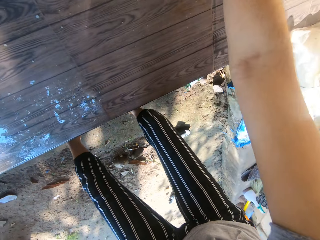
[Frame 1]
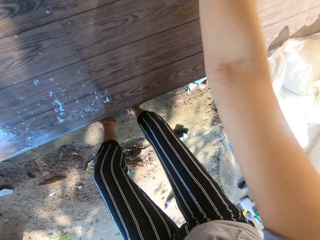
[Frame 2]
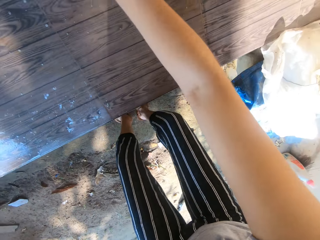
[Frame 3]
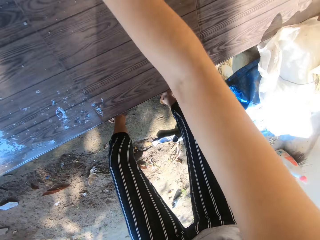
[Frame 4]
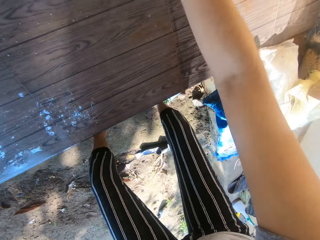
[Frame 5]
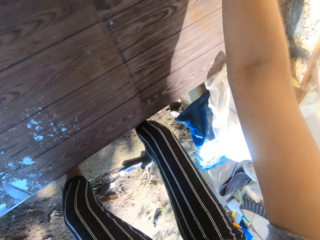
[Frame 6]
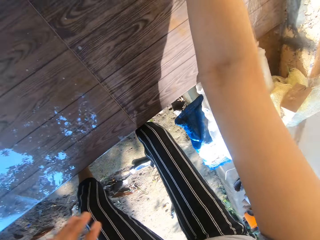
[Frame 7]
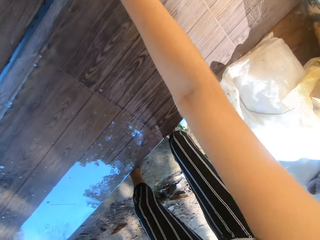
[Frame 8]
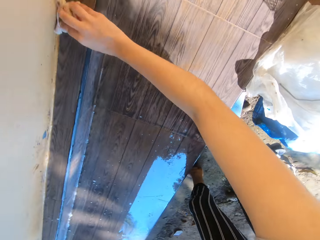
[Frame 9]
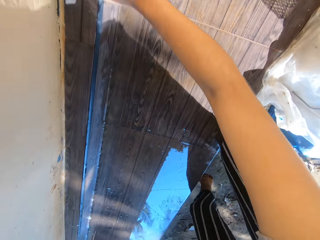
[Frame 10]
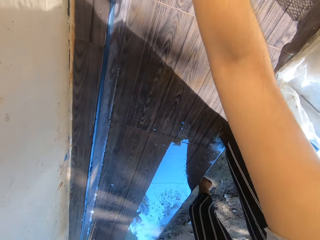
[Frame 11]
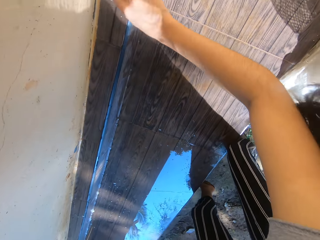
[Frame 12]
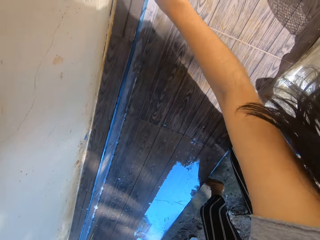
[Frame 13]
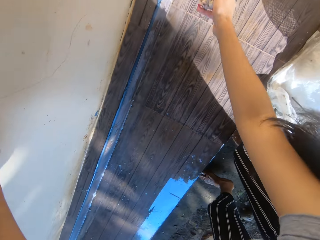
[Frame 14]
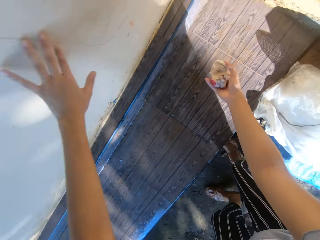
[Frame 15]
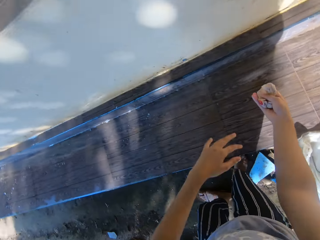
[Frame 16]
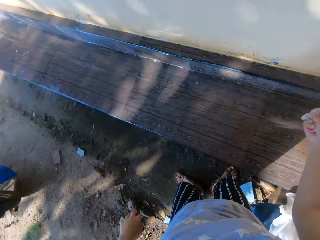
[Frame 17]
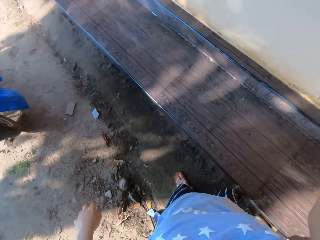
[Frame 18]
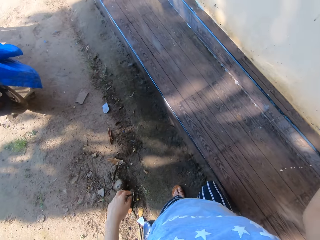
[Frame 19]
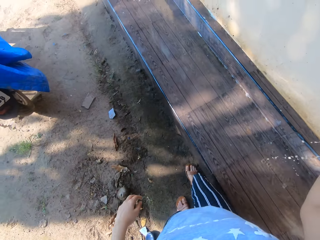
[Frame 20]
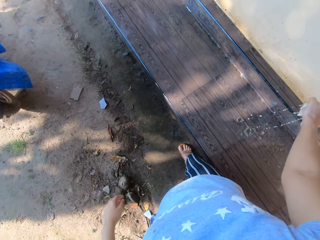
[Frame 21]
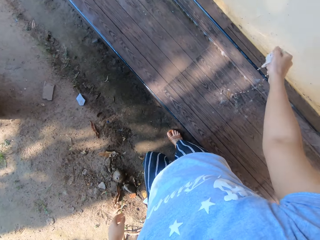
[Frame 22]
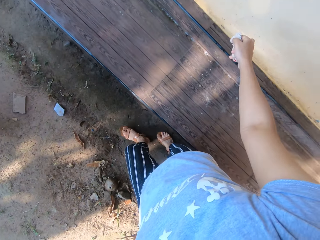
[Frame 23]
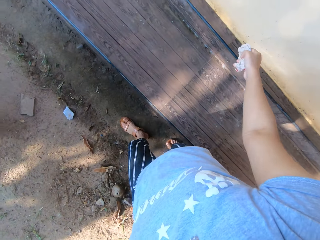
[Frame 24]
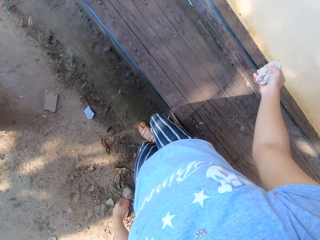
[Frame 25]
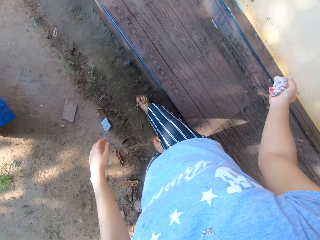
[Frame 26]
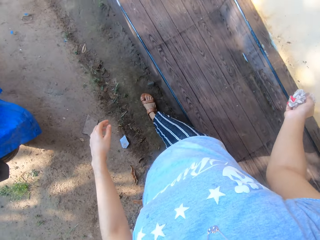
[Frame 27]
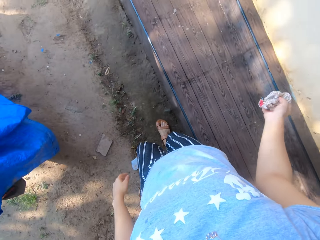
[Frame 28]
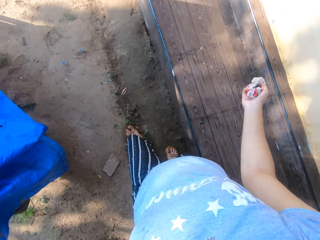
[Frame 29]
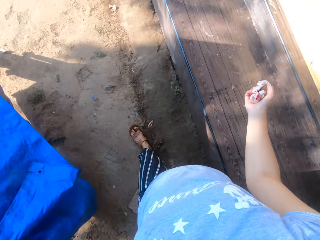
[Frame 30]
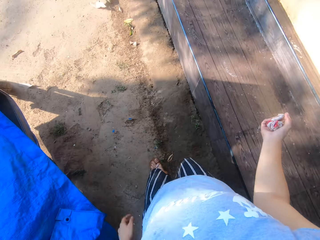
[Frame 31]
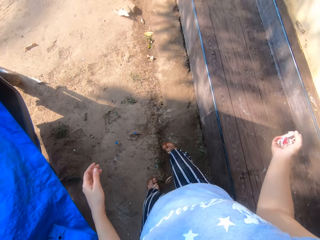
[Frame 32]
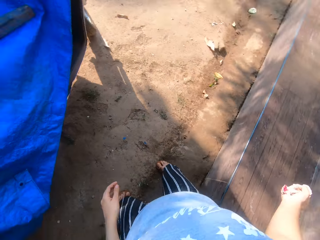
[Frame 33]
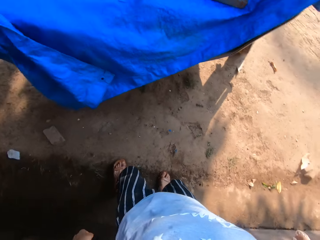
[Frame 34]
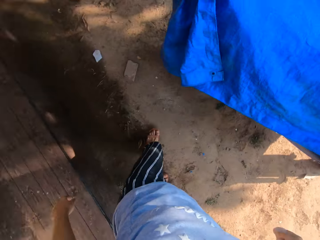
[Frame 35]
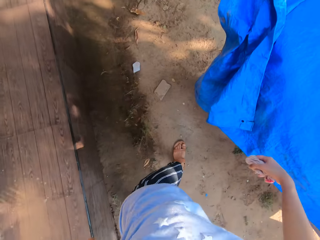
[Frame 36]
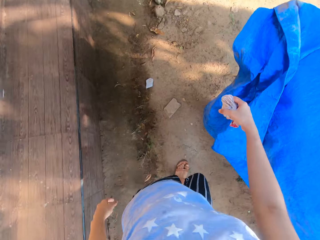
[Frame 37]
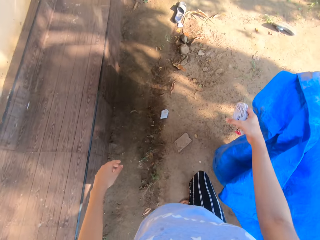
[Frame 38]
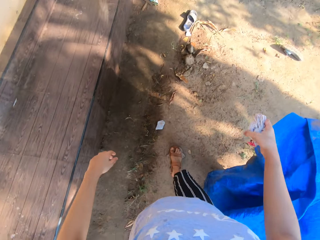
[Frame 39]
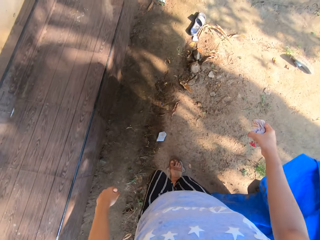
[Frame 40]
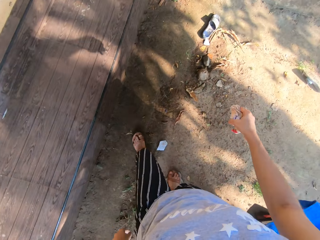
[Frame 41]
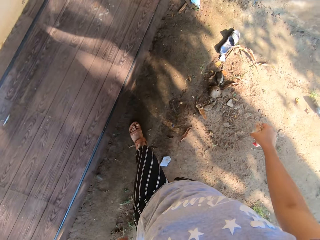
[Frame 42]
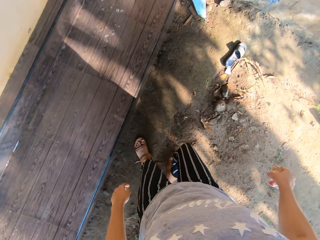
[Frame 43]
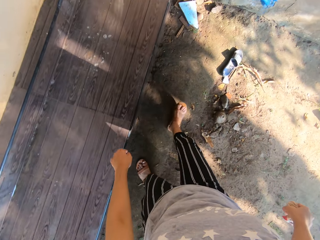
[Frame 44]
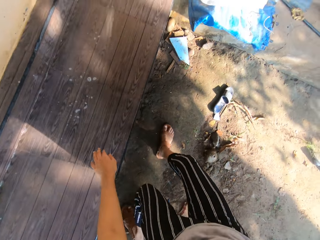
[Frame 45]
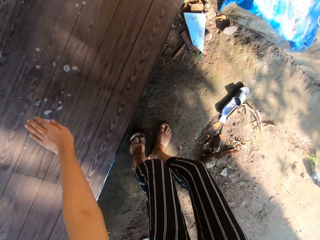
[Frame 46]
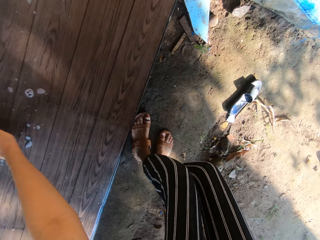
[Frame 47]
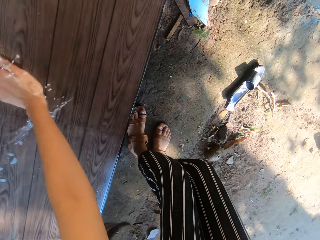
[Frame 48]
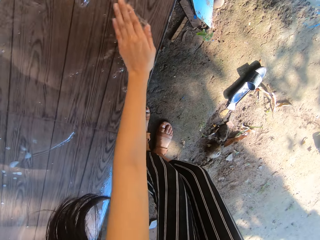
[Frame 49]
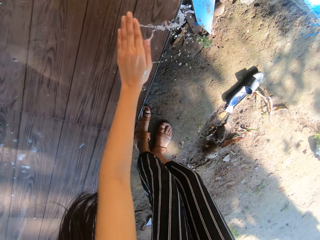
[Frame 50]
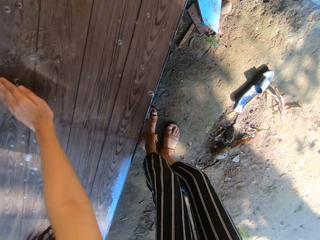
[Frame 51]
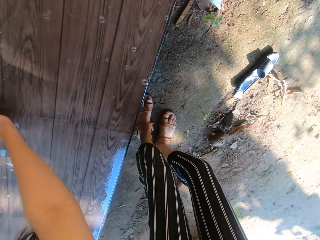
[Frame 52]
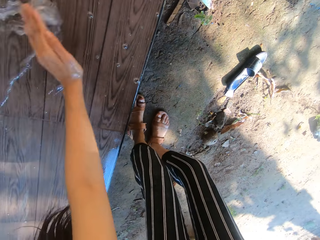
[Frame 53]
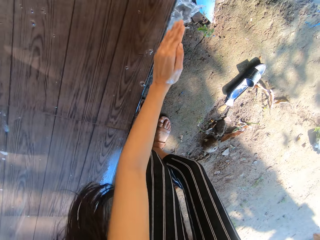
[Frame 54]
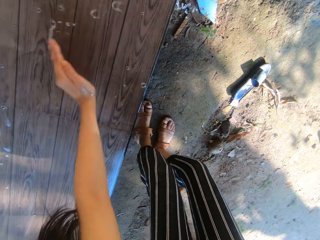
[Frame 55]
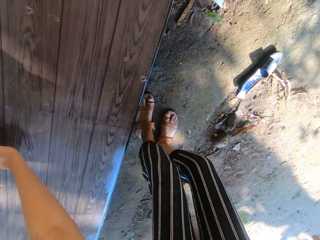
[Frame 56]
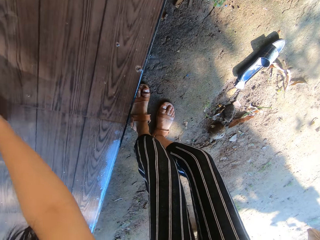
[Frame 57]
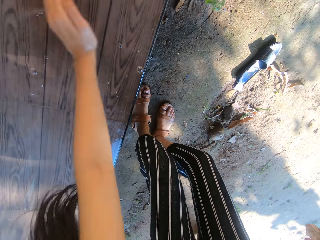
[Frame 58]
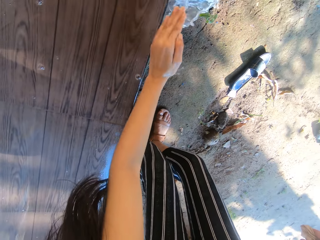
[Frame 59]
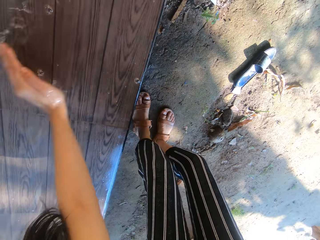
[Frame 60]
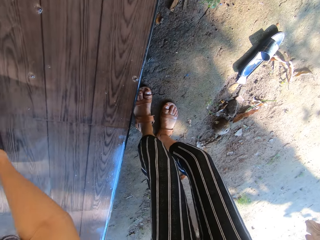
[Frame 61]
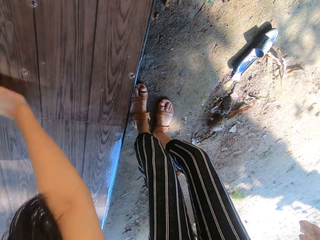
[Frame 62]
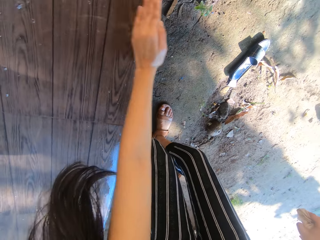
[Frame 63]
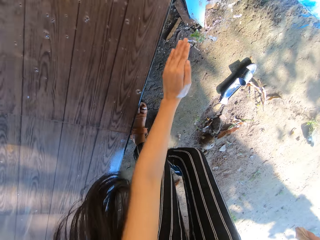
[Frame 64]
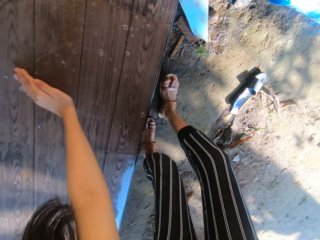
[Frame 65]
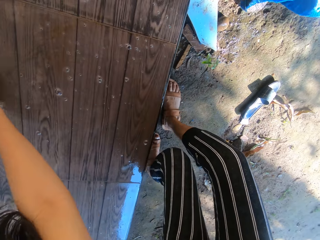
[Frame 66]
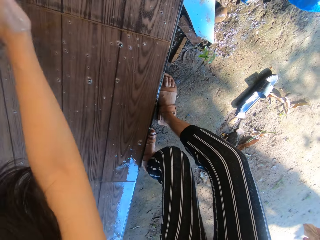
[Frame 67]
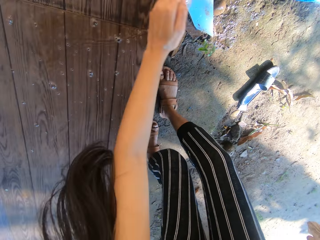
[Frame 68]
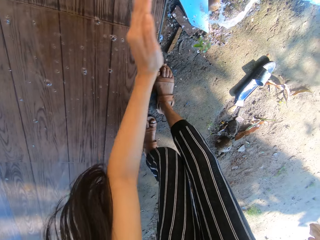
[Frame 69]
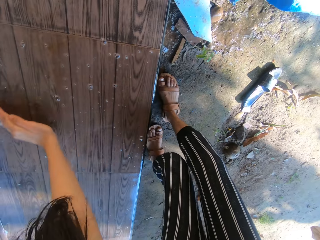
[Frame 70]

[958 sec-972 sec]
The camera wearer places her left hand by the wall. She squeezes out lather from the wet rag in her right hand on the stairway. She moves around. She sweeps water off the tiled pavement with her left hand.

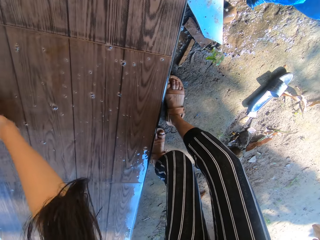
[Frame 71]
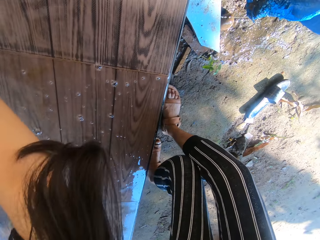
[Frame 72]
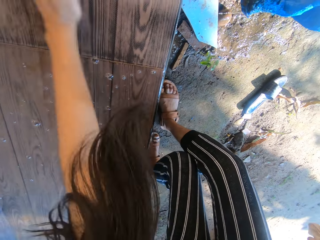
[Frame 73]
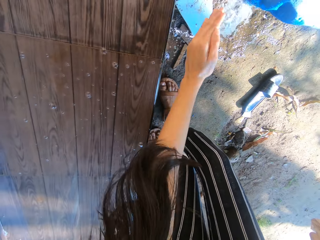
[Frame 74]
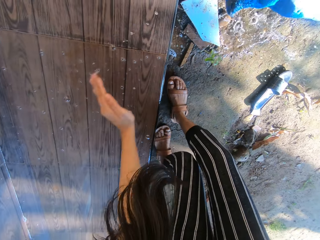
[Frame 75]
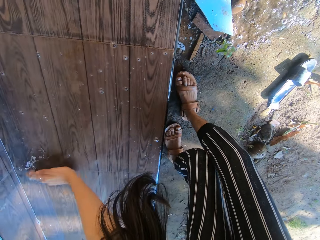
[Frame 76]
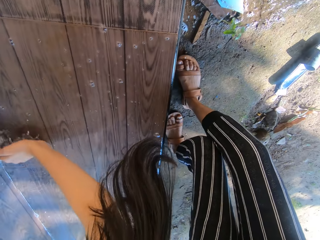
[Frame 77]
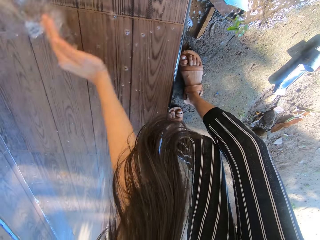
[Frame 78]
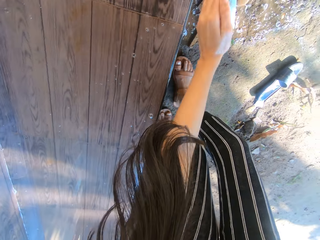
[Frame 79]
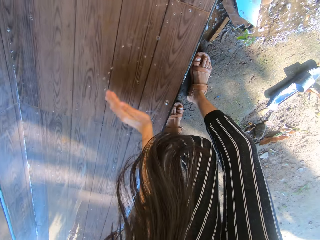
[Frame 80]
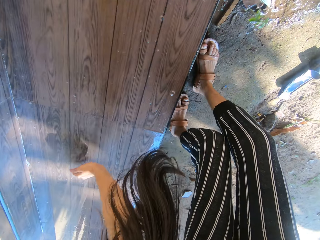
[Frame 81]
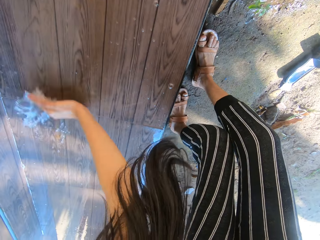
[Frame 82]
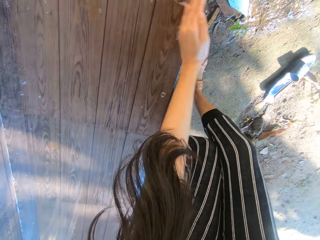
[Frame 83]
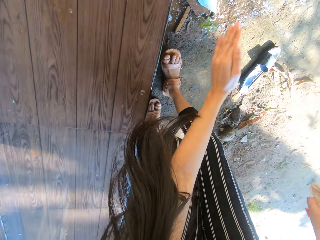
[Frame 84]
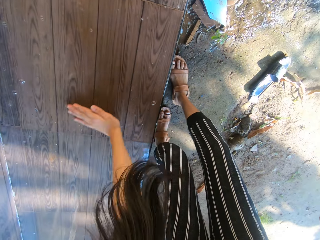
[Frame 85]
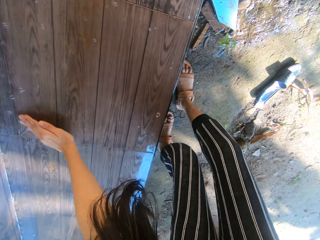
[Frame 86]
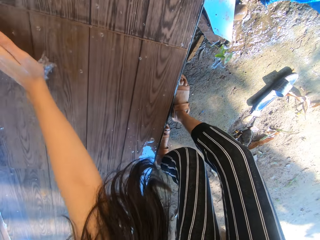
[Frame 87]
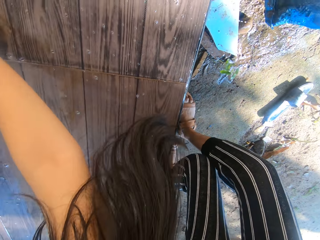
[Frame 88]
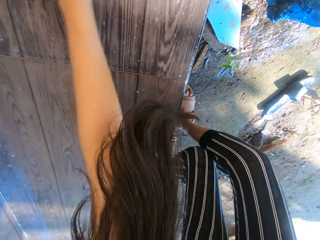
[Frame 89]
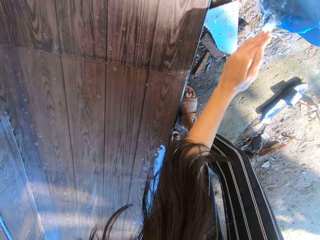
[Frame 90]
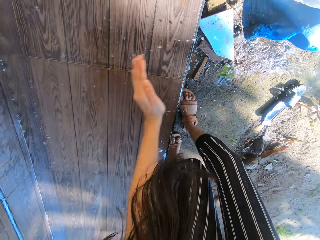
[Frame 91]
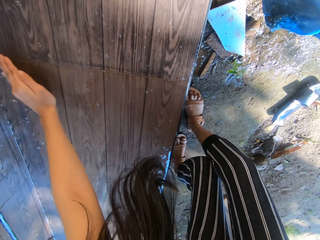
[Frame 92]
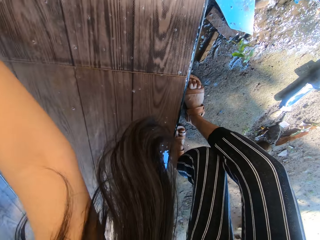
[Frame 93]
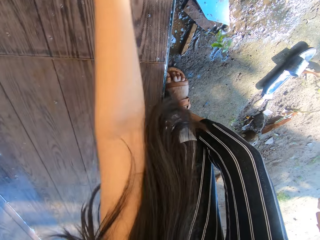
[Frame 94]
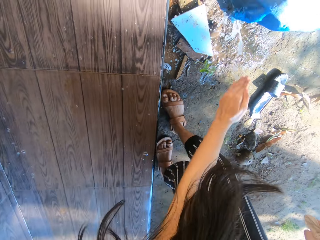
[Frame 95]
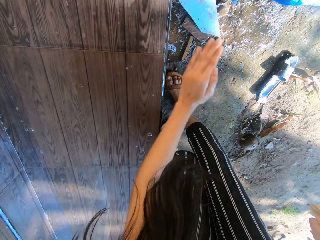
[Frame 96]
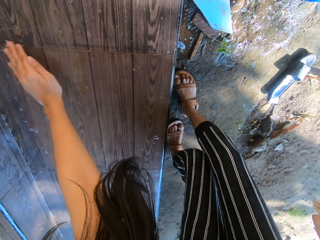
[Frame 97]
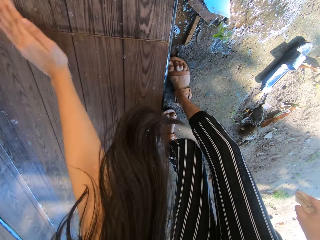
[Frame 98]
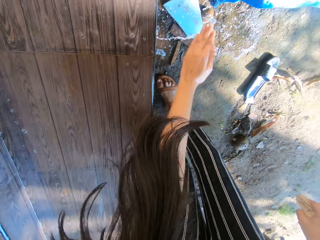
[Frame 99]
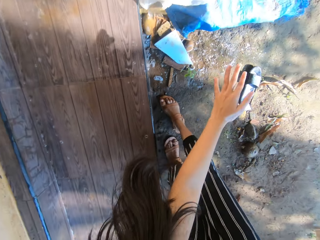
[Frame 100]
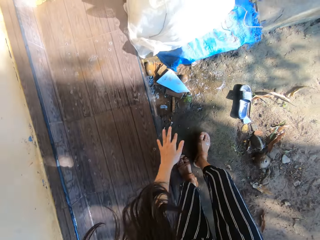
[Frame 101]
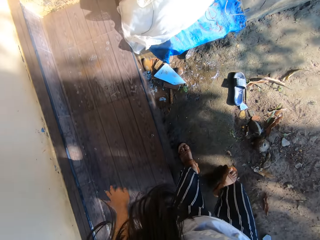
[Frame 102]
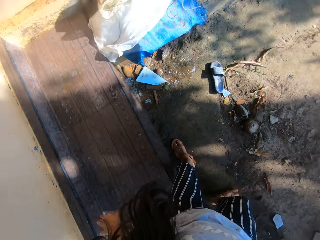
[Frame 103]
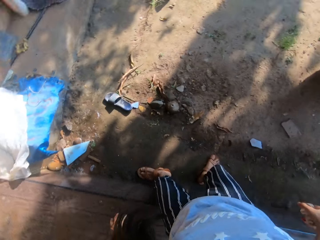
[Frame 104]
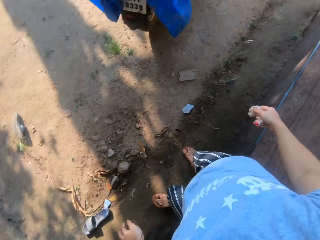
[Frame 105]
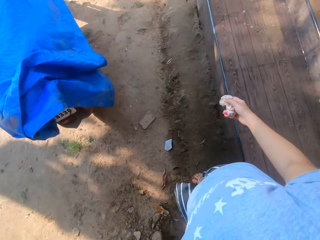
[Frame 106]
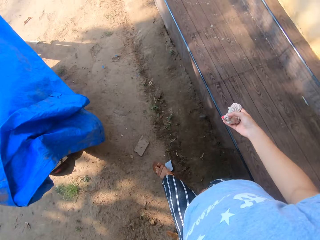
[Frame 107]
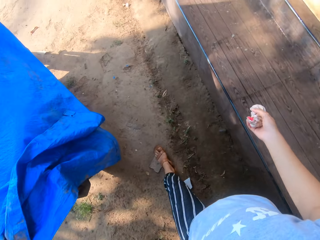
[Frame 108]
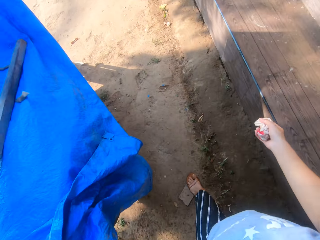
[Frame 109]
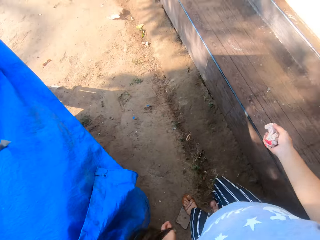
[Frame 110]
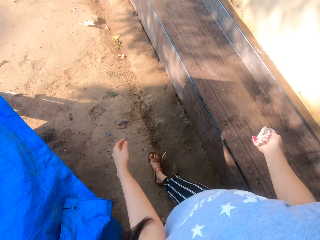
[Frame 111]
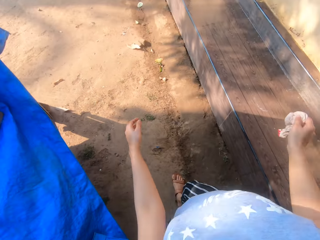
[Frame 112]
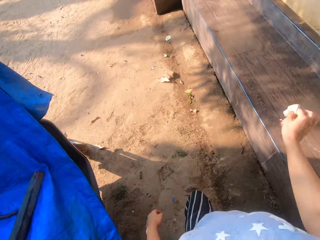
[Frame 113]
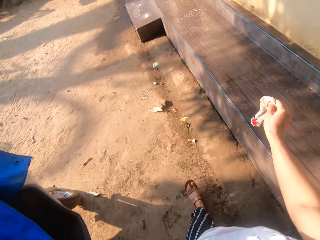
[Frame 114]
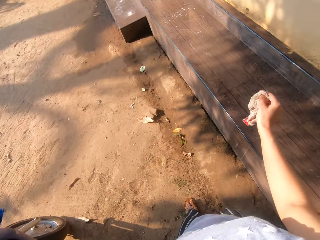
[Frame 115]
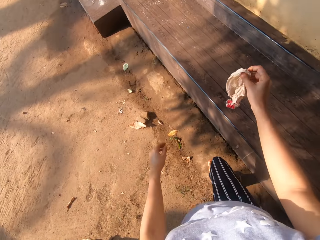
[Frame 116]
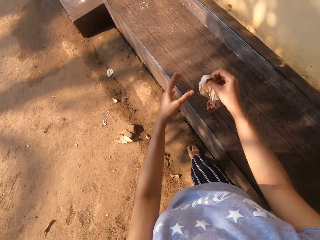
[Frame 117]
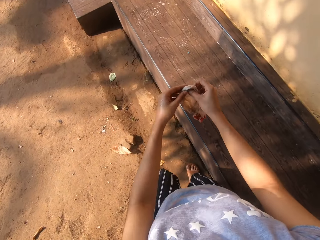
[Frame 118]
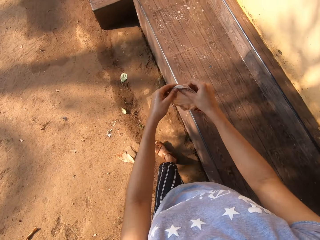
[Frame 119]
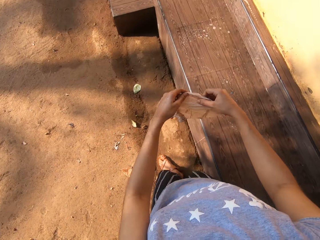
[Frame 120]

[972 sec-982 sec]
The camera wearer moves around. She holds the wet rag with both hands.
